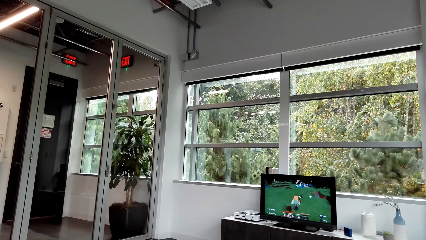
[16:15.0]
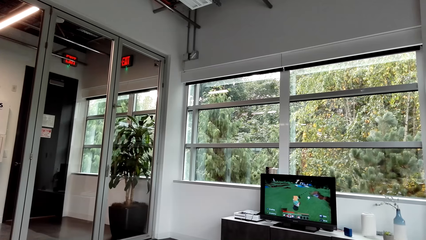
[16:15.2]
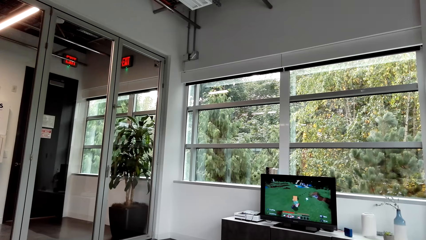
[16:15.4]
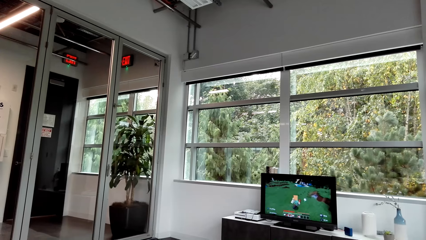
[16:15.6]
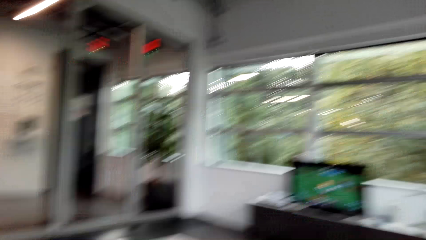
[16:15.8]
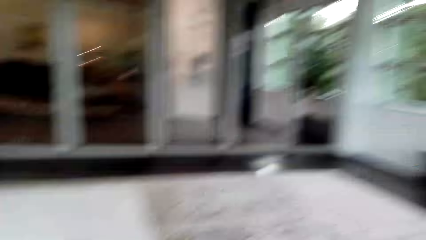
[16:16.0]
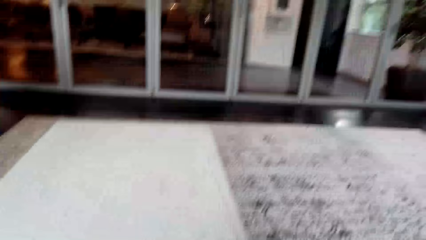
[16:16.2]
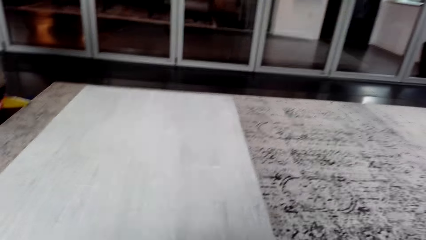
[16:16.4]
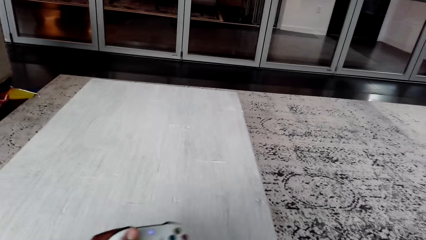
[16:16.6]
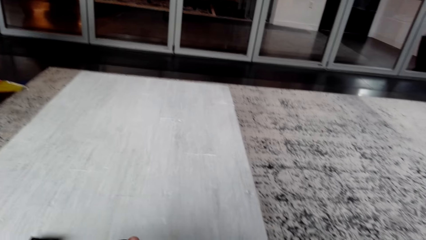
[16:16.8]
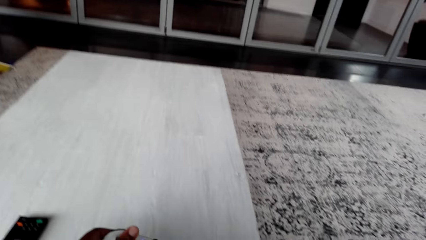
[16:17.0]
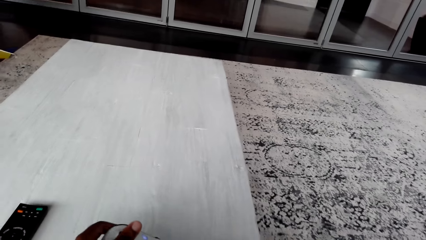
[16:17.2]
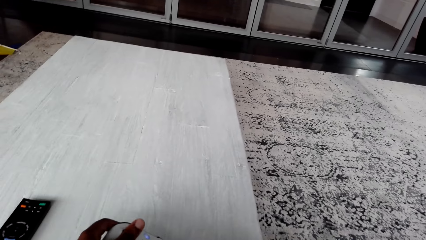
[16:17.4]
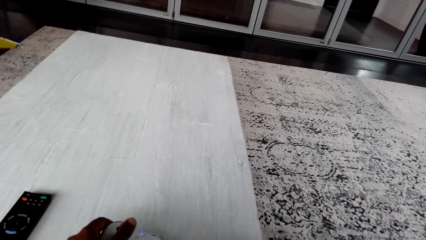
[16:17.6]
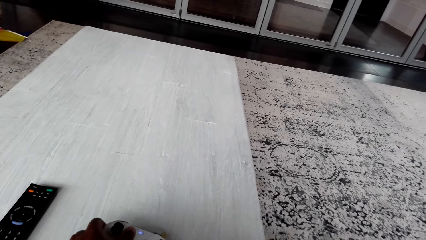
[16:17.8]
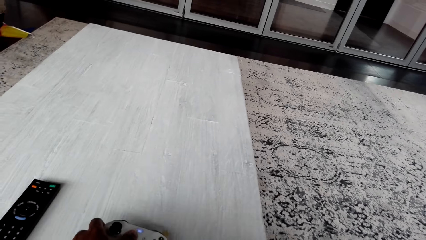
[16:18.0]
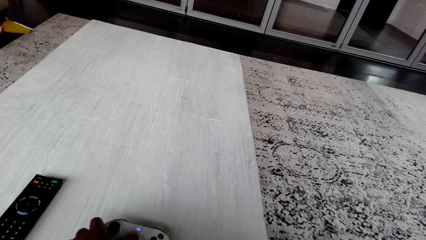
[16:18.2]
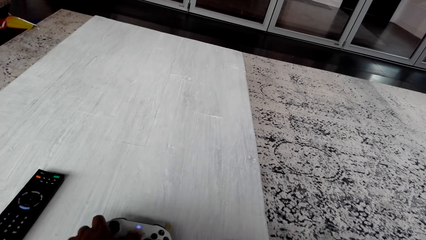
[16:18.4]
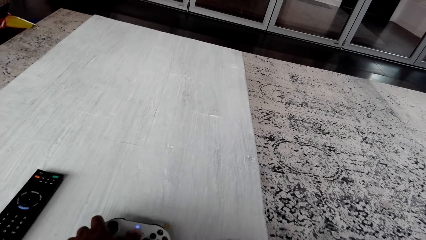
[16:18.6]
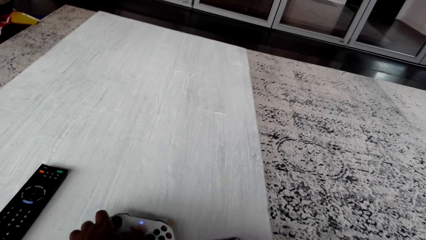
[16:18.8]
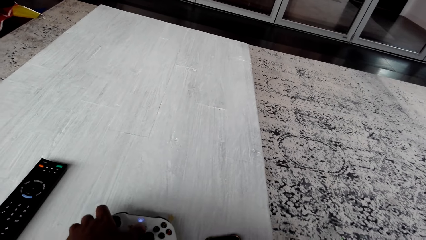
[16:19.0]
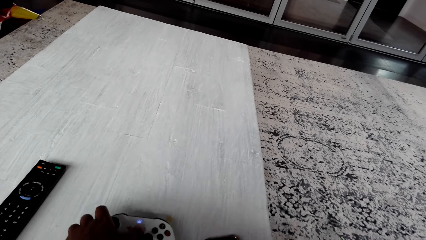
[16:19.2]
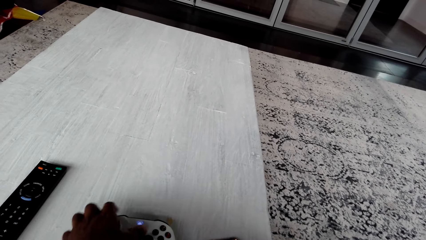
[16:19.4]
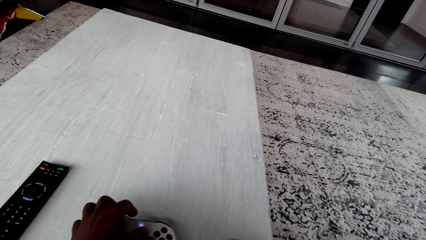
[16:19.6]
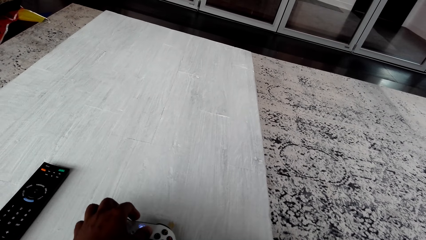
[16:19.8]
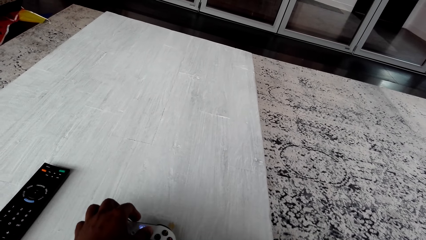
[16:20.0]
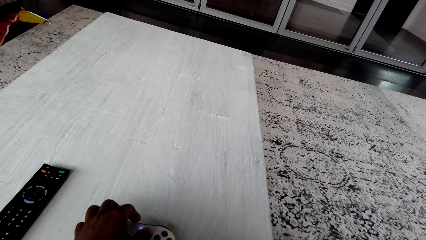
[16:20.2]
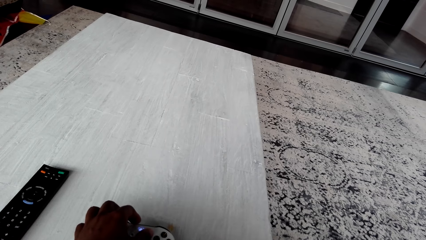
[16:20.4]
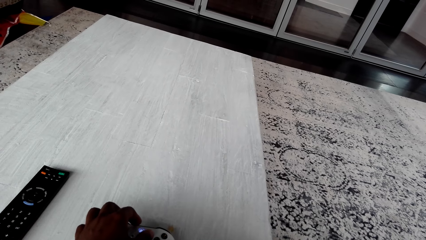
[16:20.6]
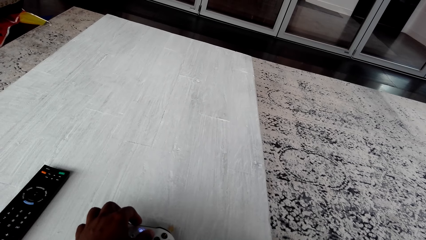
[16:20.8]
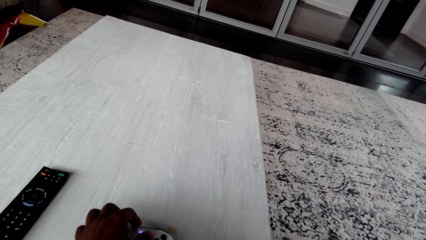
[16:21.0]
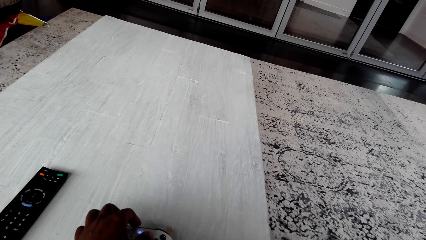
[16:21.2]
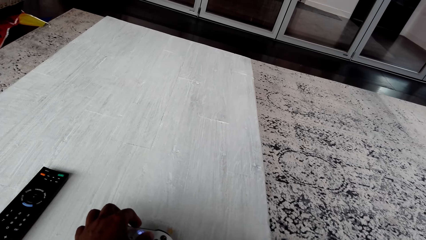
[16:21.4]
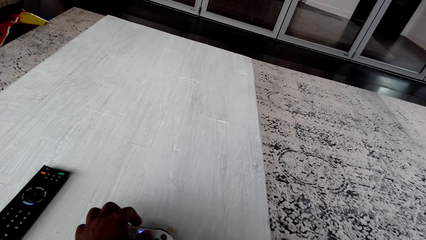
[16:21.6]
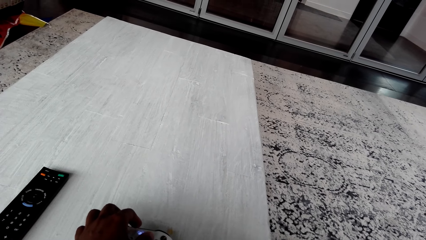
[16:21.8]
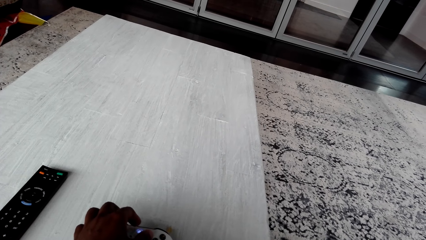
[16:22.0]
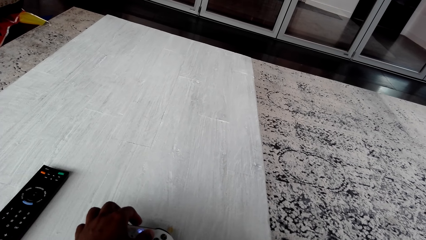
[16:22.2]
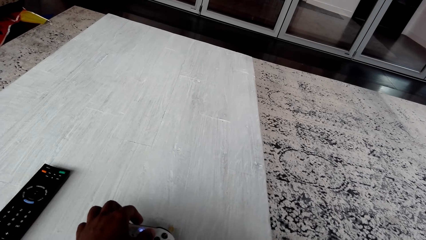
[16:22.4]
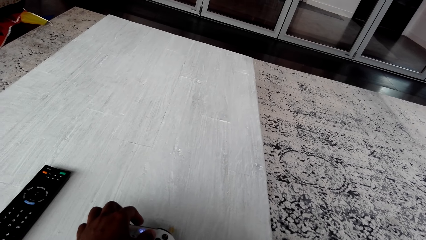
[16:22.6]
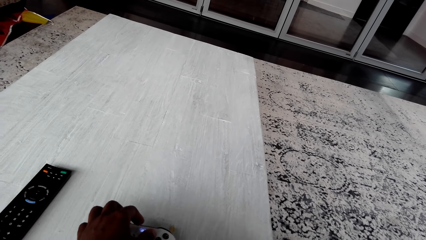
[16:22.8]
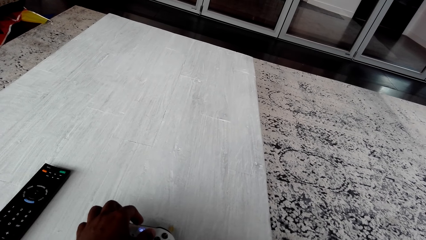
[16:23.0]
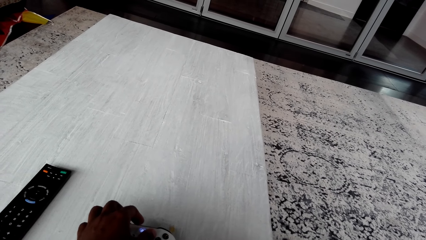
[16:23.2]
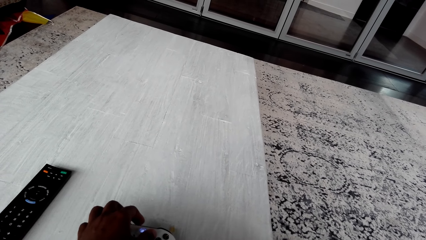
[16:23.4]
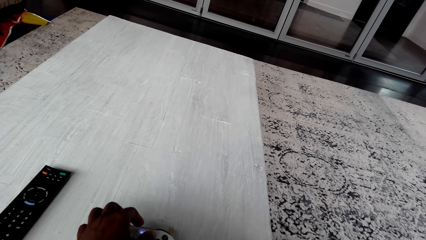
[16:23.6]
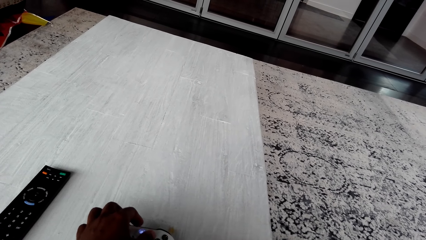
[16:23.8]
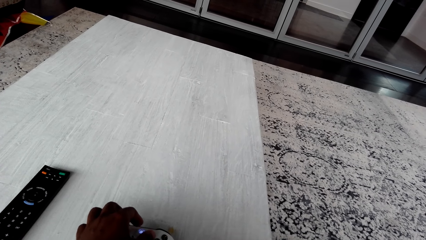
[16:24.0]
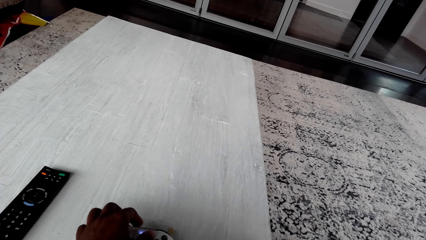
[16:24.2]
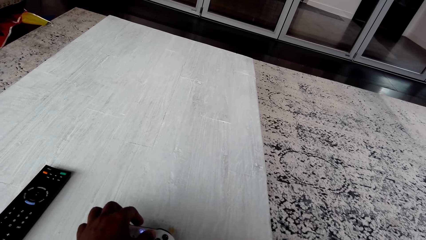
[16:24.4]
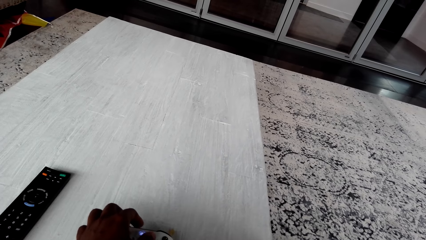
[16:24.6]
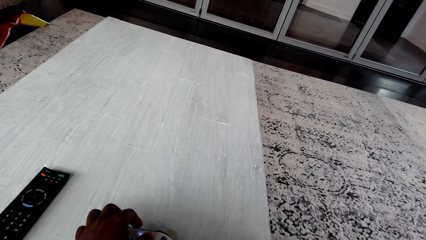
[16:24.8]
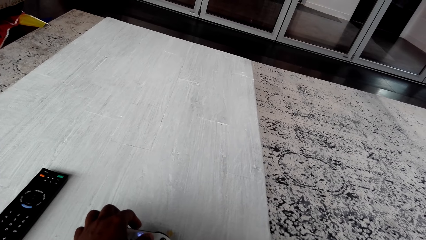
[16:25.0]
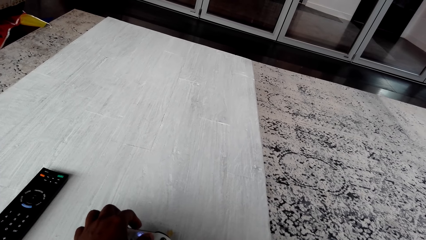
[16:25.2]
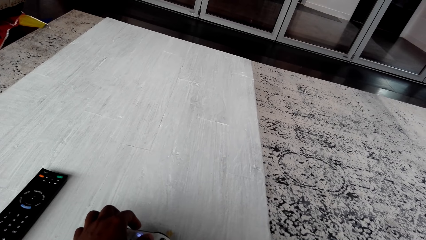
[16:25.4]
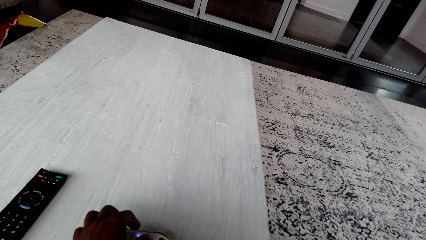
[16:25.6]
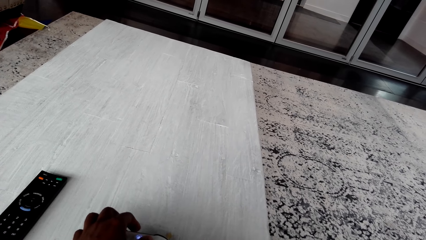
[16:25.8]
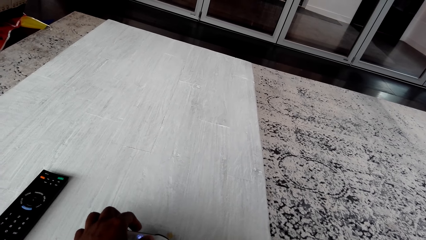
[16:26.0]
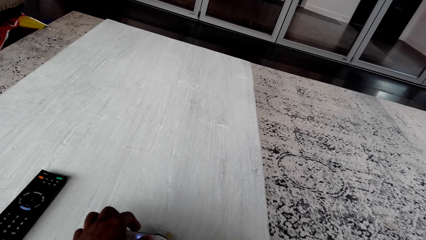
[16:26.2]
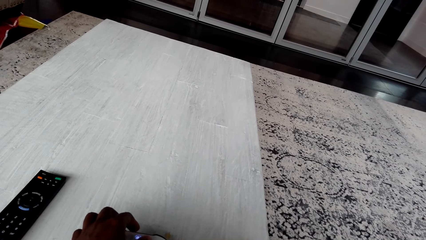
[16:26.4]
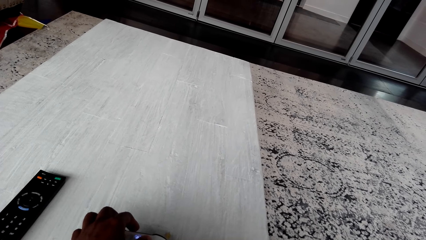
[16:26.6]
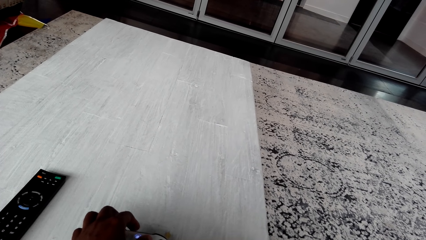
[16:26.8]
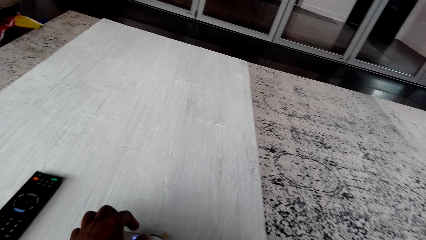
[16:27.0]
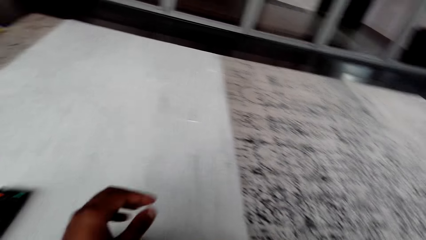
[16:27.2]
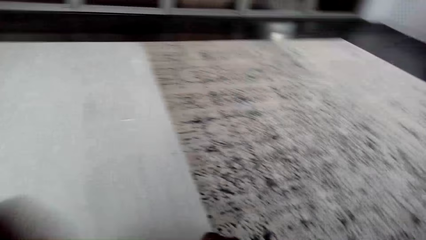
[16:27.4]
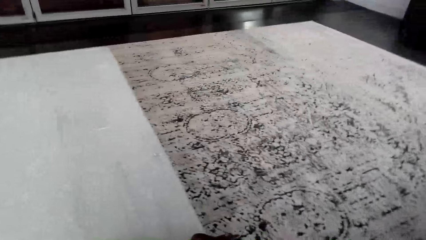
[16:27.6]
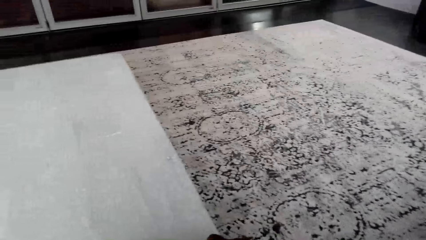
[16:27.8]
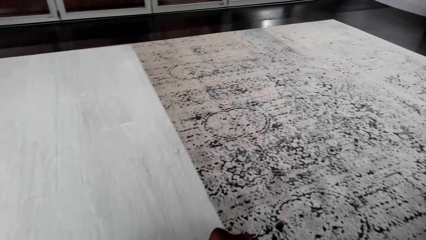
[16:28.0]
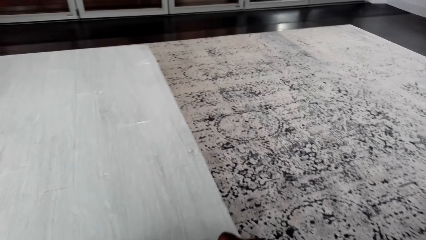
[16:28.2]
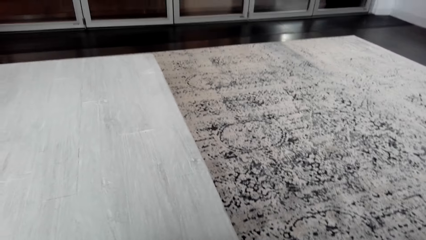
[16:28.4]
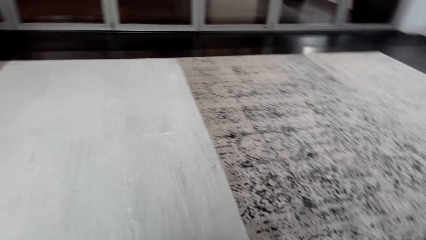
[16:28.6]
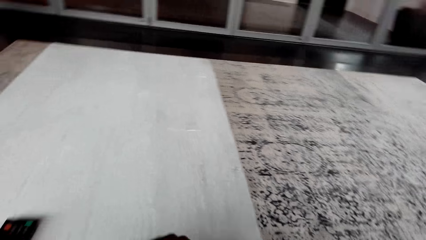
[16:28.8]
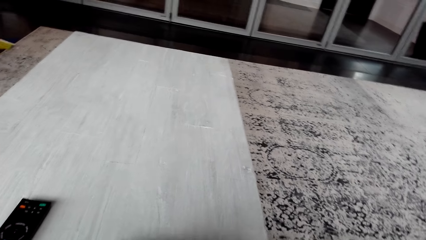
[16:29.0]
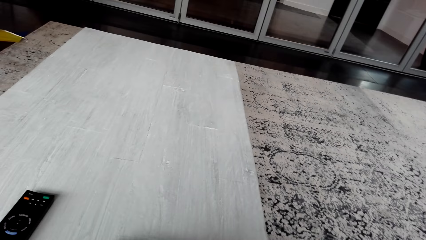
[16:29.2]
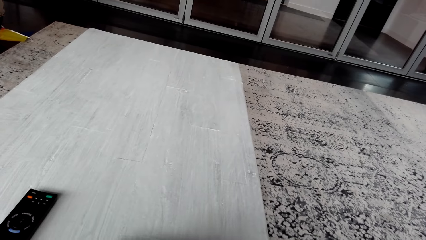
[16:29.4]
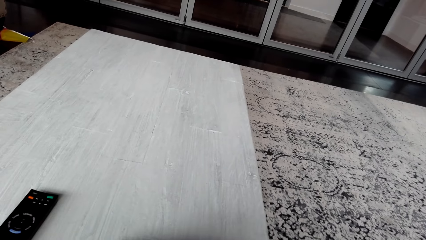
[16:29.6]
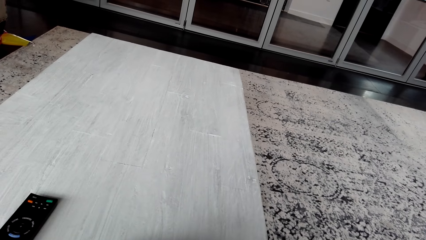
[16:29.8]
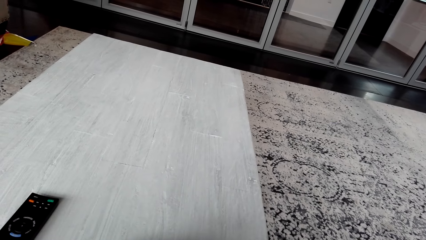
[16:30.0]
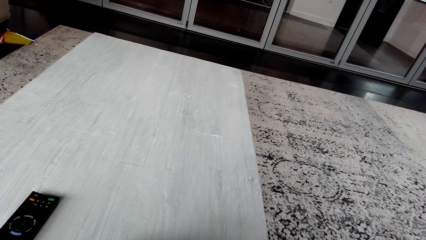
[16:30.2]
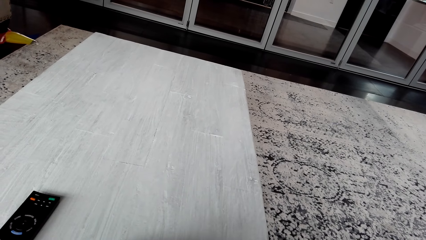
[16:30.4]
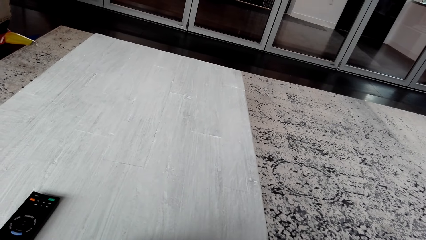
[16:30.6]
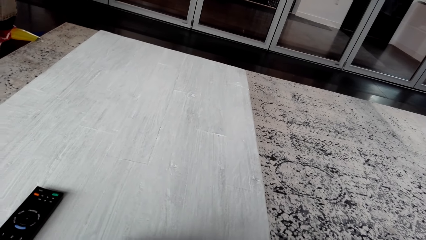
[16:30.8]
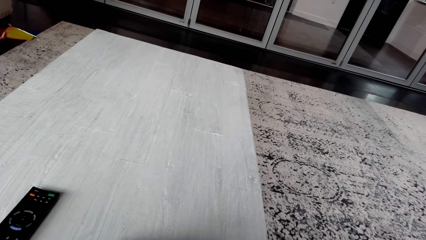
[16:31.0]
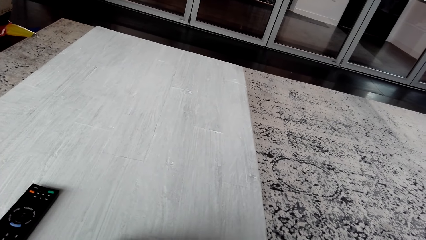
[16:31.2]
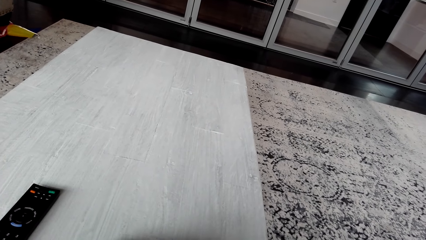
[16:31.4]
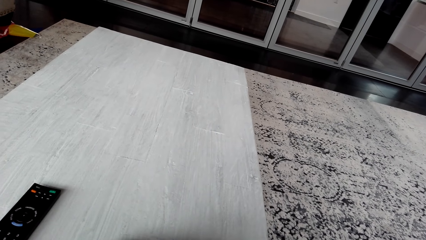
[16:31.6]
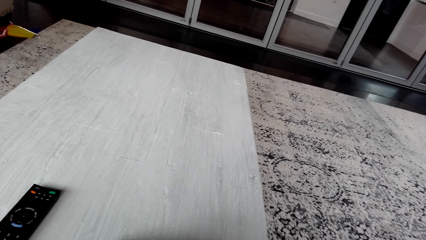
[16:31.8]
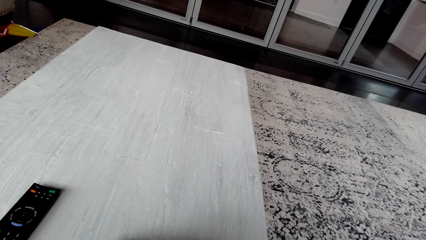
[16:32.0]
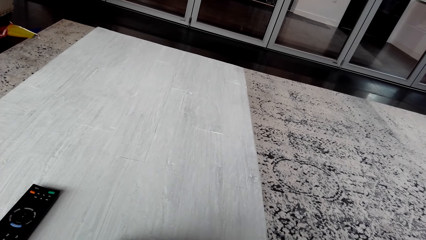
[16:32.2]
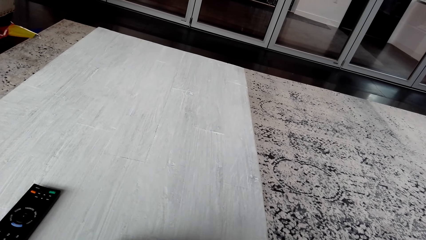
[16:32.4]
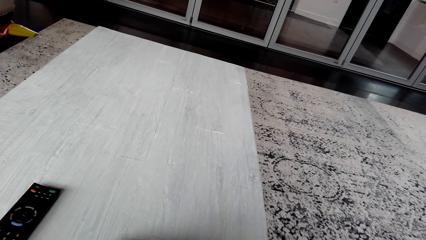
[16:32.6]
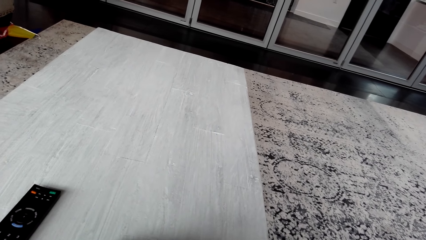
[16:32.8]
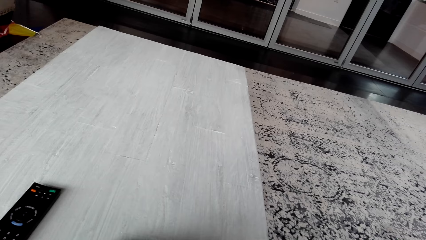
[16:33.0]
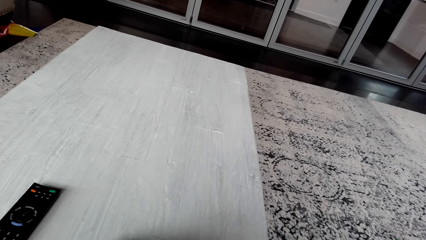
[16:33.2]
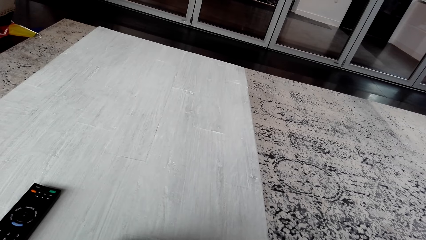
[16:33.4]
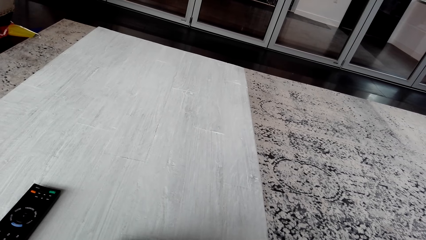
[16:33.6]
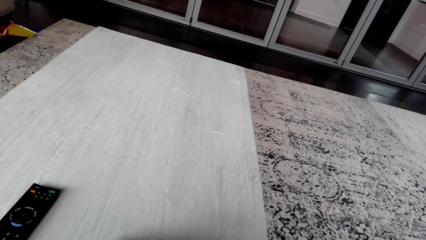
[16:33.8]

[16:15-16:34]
The camera wearer puts down a game controller on a table or the floor. They read on a phone. They stare at the table. They move a hand. They look around. They stare at the table.
